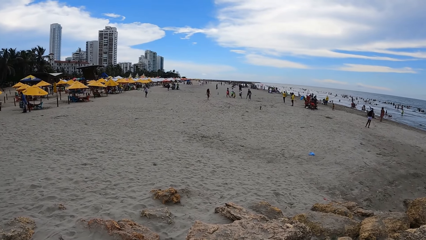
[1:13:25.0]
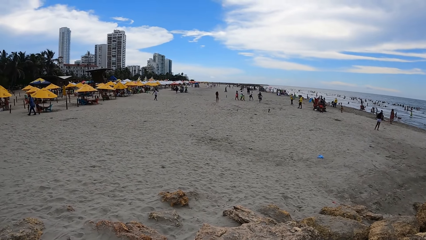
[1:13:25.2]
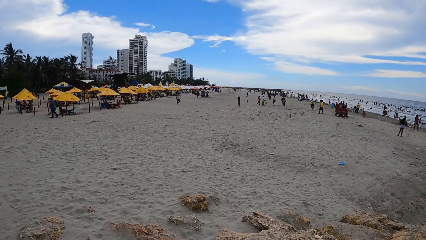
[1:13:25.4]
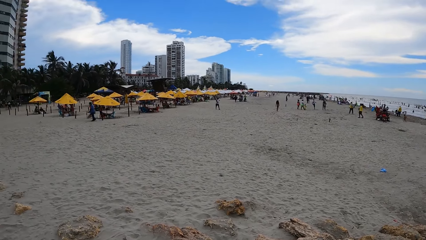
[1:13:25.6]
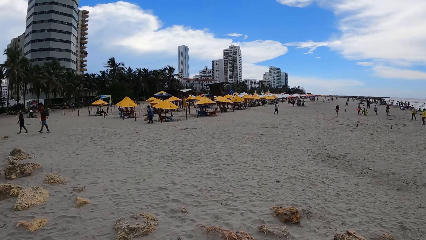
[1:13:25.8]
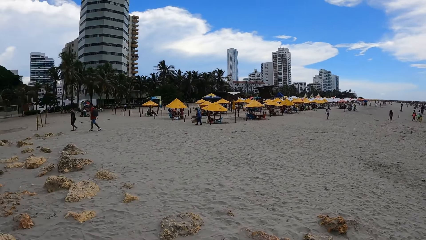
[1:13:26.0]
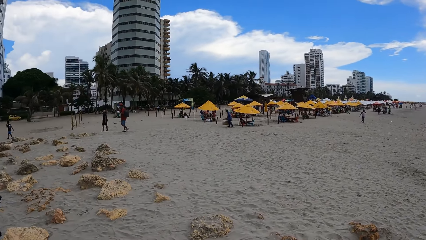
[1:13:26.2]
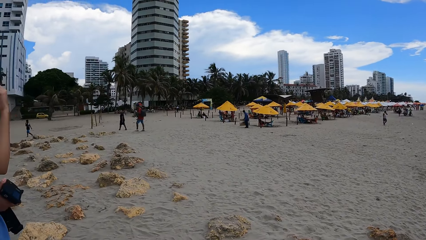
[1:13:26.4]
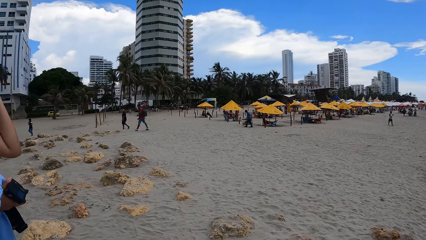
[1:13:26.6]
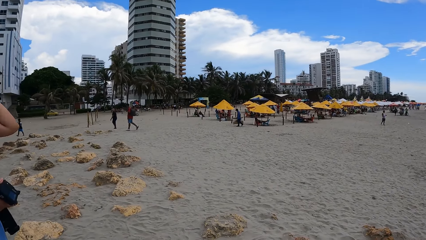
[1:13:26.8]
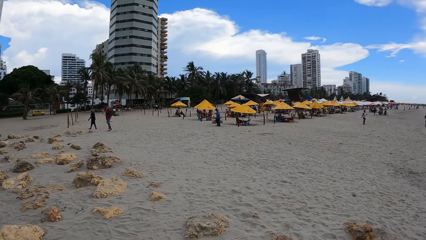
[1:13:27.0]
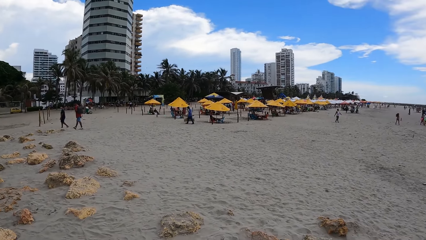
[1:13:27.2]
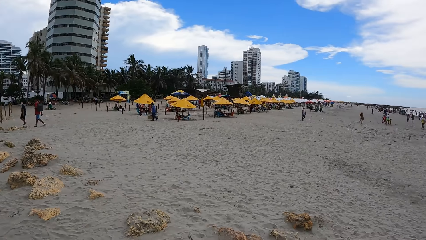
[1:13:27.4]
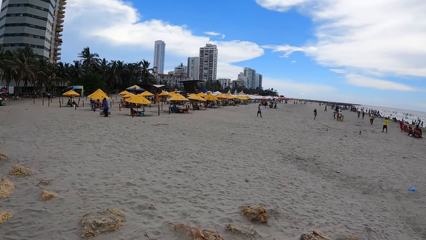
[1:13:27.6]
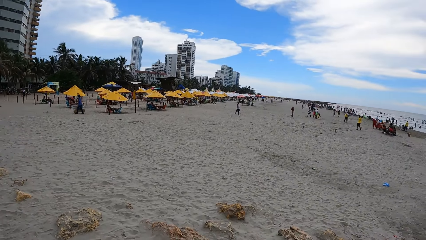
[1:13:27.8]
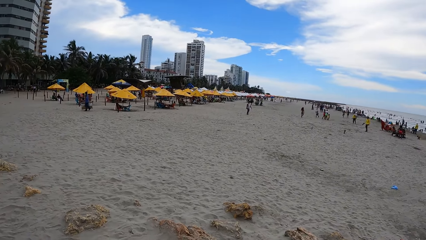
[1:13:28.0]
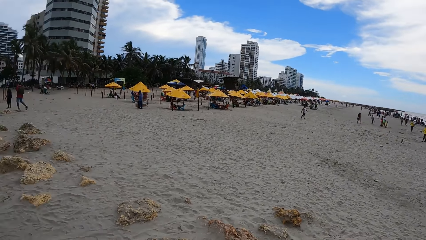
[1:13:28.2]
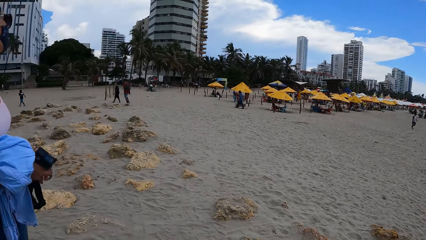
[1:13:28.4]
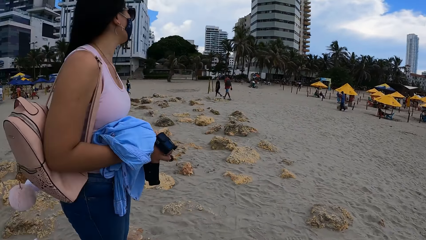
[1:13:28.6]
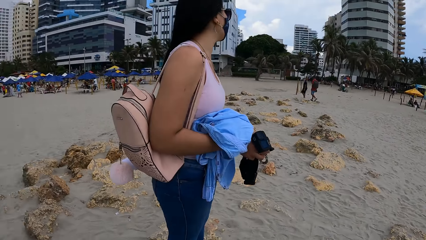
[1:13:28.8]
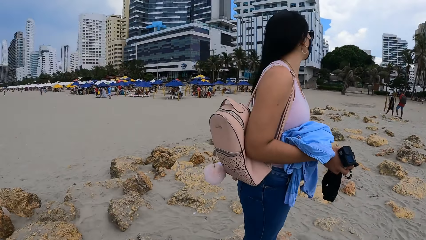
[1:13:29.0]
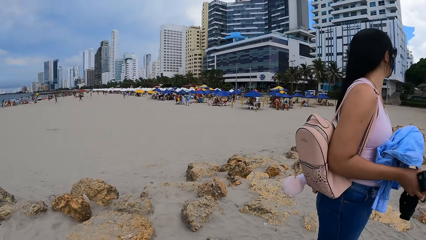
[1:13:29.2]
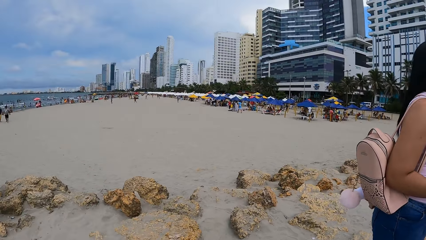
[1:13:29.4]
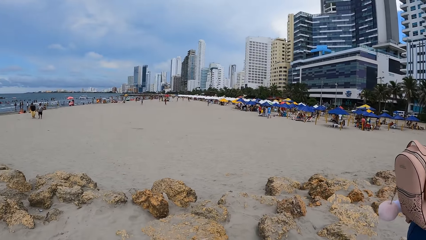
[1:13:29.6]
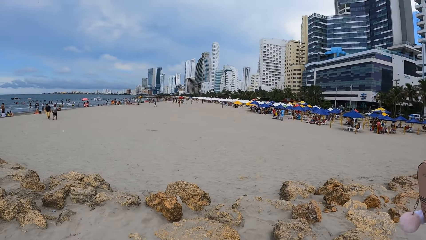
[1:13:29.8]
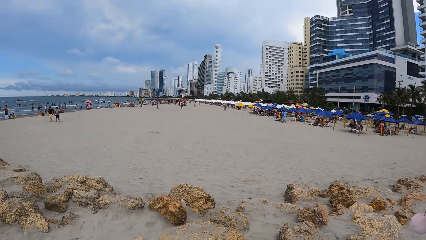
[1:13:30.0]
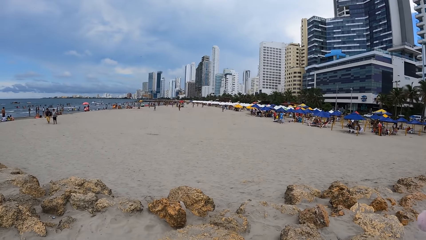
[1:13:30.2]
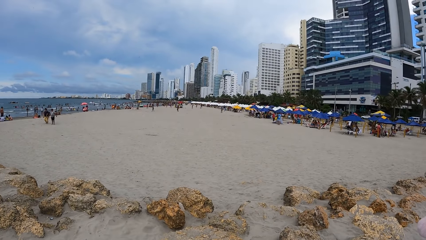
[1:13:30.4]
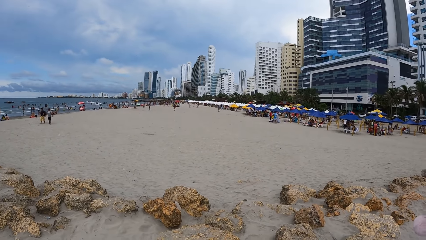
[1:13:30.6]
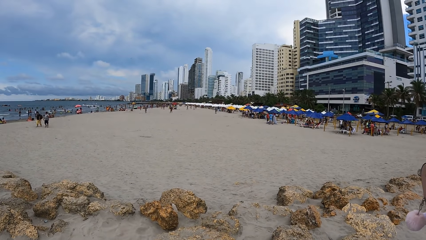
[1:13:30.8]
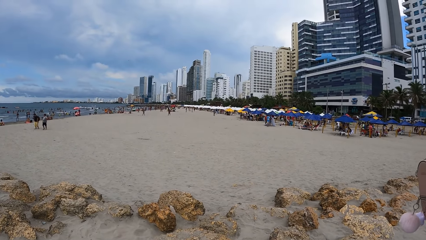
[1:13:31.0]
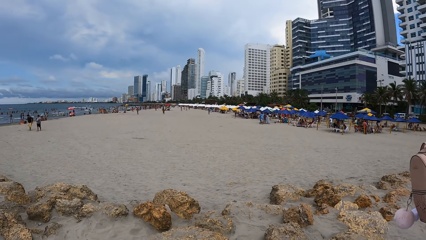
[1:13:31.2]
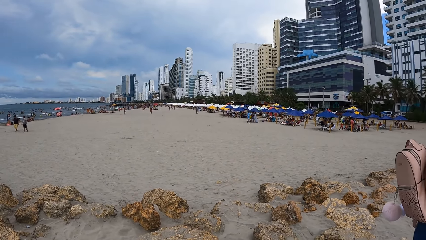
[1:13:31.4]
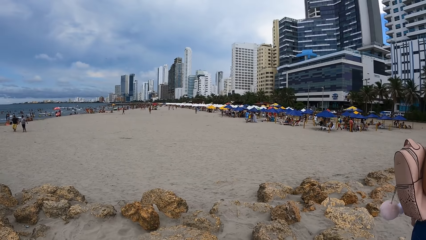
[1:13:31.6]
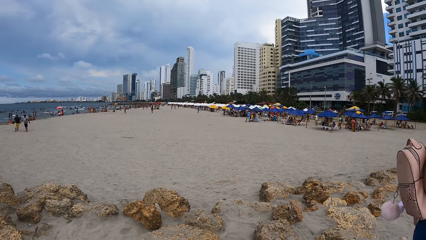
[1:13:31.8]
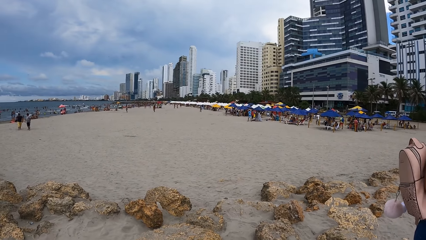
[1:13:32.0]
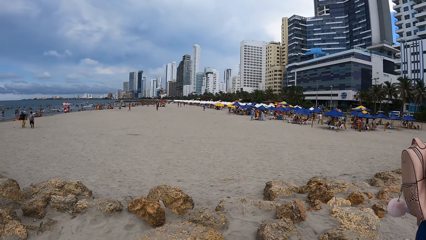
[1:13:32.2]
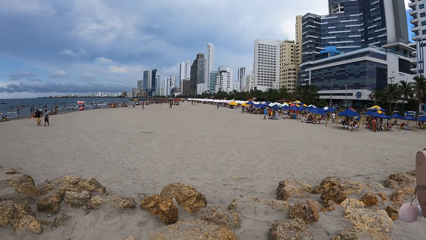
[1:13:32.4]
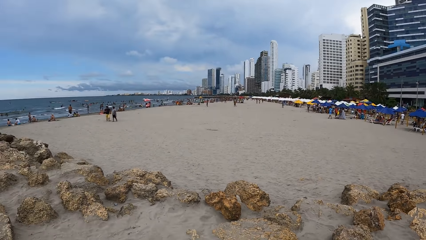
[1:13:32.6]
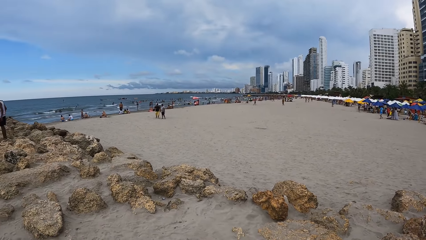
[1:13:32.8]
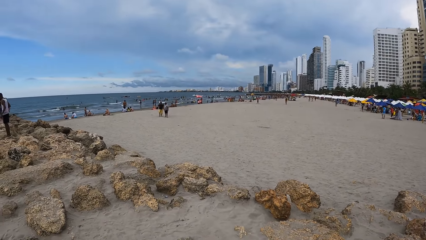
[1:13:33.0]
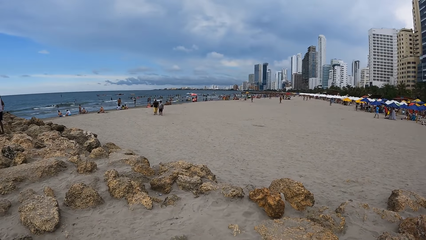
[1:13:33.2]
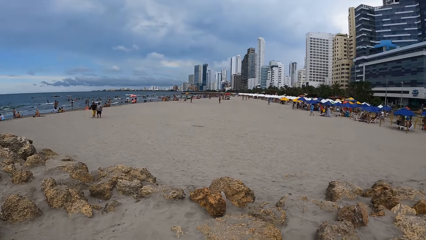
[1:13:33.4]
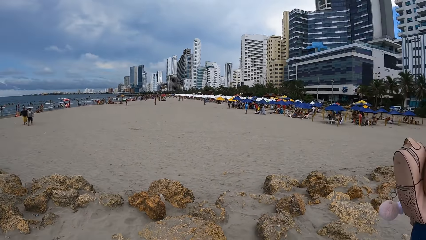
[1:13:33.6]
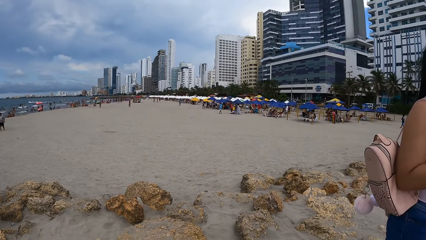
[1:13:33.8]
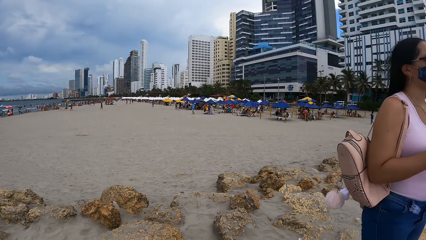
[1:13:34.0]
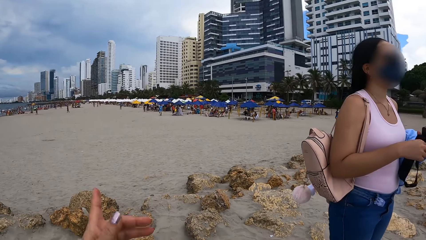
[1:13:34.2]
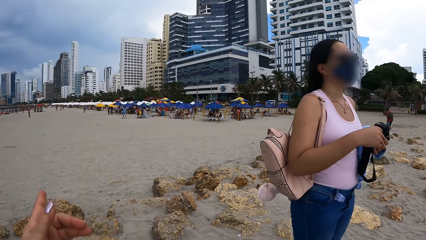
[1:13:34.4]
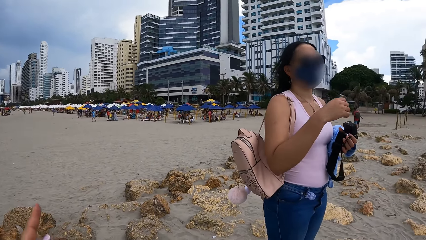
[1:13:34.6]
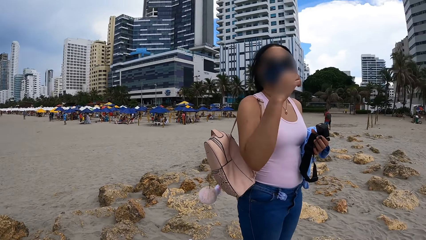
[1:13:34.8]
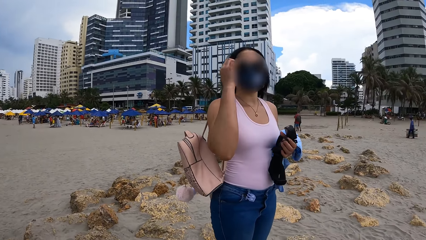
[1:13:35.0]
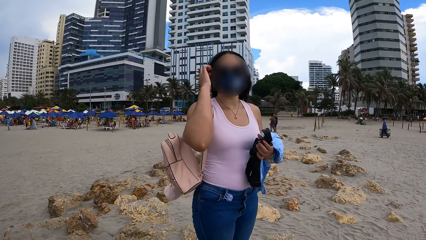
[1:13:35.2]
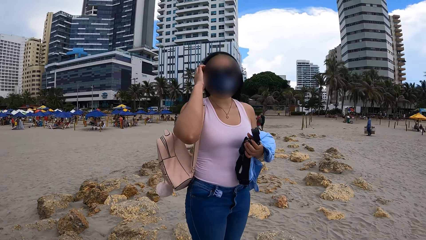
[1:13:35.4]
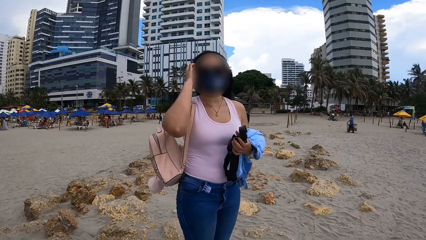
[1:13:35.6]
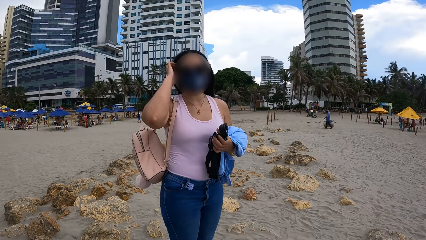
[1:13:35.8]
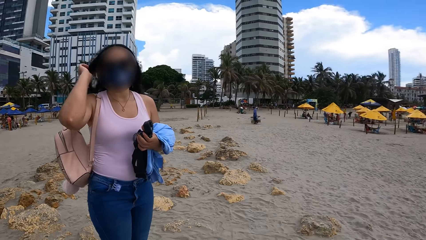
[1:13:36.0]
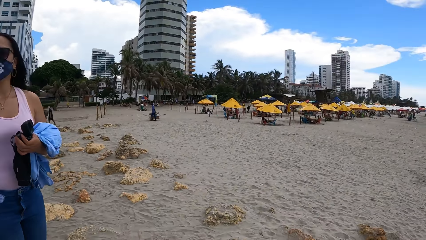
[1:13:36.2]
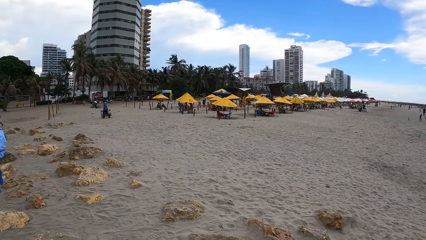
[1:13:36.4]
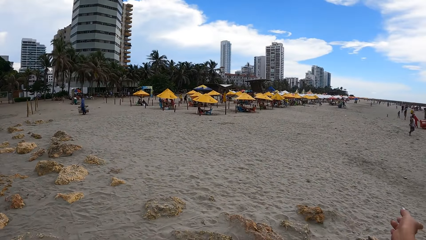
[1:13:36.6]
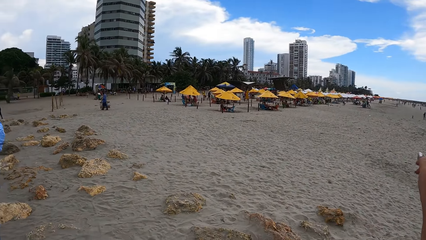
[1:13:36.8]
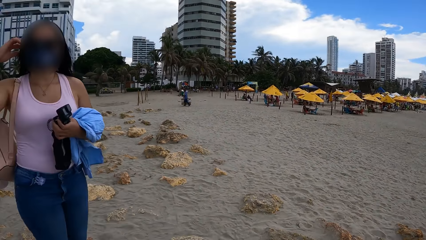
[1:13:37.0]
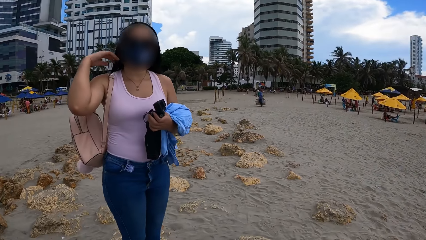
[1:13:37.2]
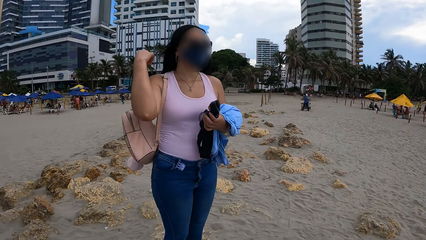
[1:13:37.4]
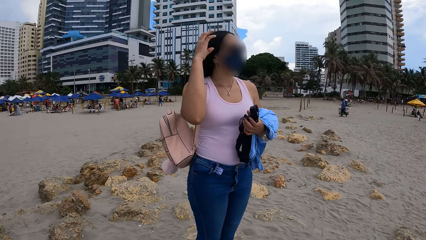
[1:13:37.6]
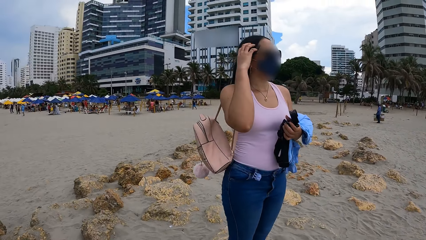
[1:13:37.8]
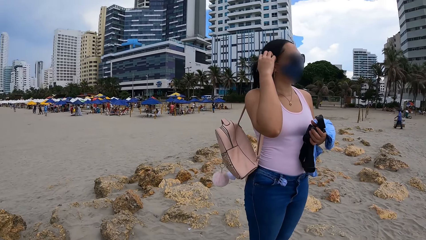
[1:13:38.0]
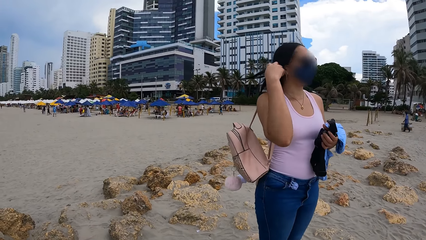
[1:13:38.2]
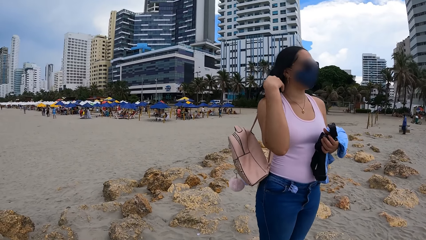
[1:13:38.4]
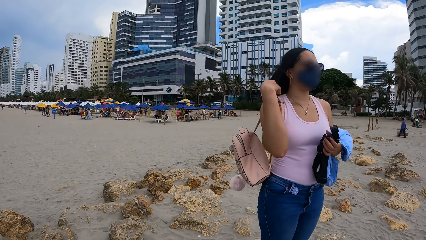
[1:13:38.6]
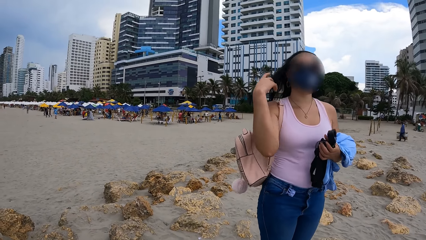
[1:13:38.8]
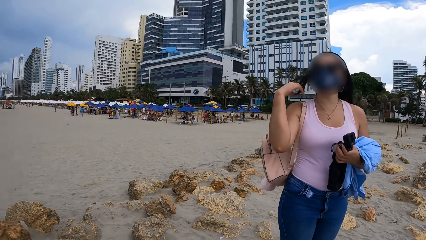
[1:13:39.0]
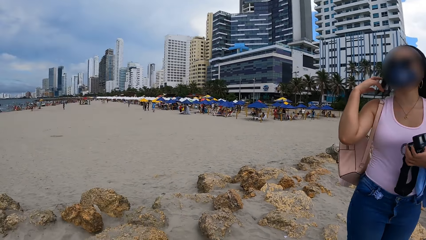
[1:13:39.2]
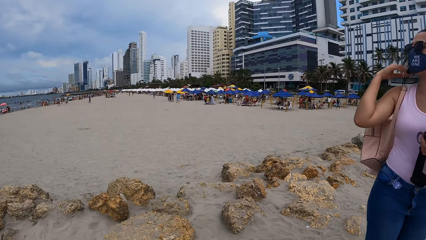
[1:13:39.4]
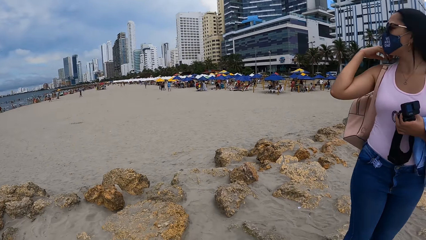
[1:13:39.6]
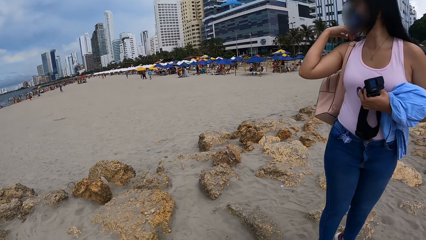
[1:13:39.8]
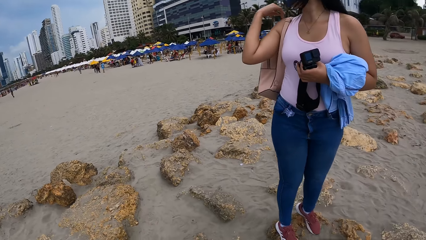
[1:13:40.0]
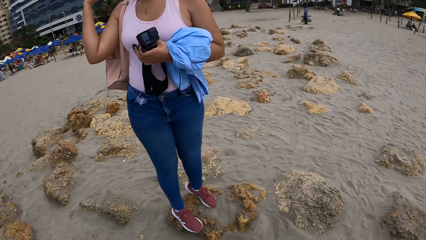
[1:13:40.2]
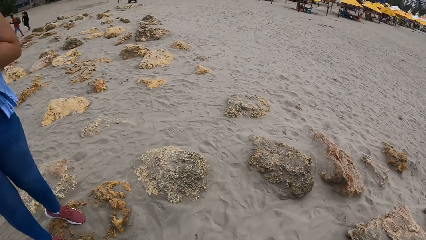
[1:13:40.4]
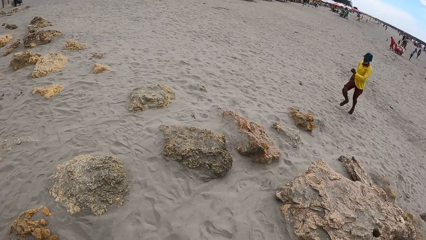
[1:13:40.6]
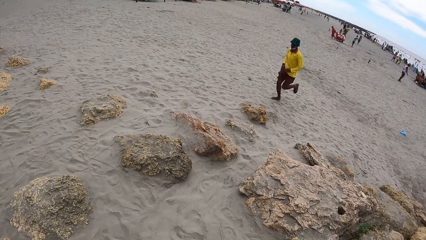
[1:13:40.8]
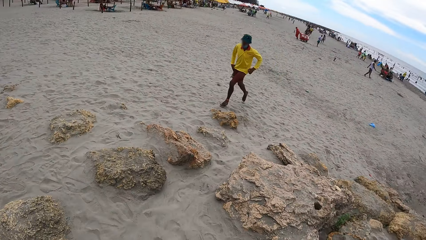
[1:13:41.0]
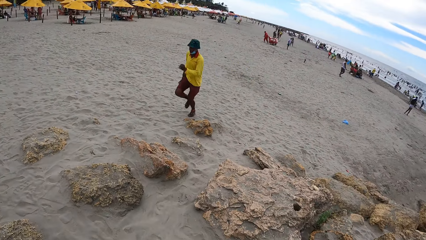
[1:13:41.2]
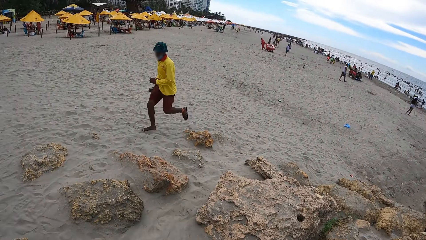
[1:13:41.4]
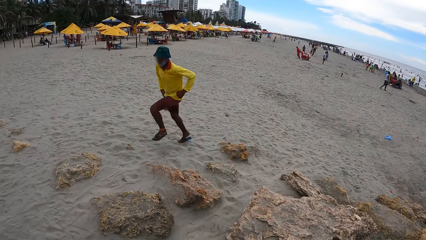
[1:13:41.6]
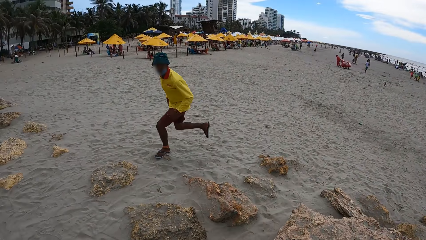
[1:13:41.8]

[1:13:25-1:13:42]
The camera wearer looks around. They look around again. They turn around. They look around. They look around repeatedly. A person touches their head. The camera wearer interacts with the person. They look around. They move their hand. They interact with the person. They look around. The person straightens their hair. The camera wearer looks around. They look around again.
